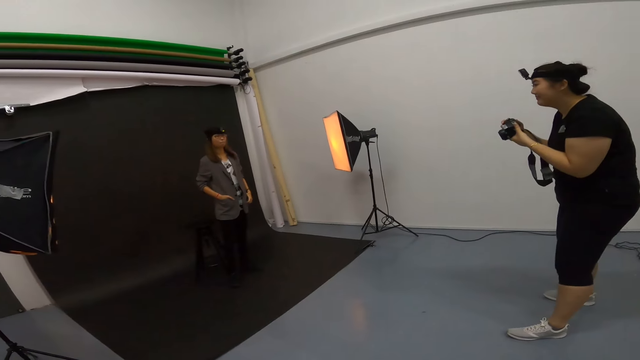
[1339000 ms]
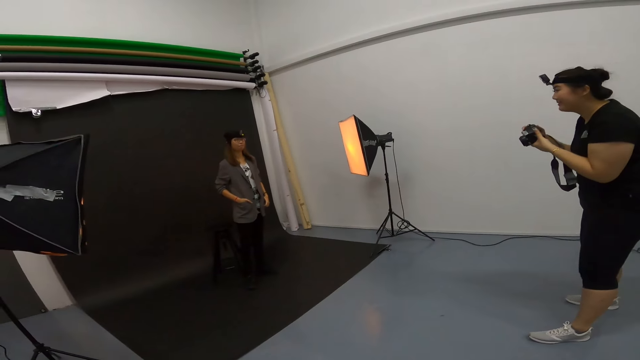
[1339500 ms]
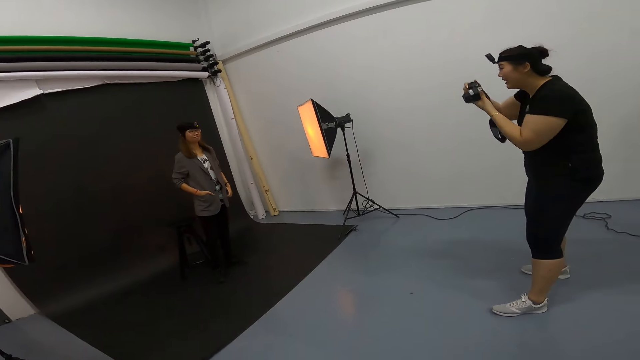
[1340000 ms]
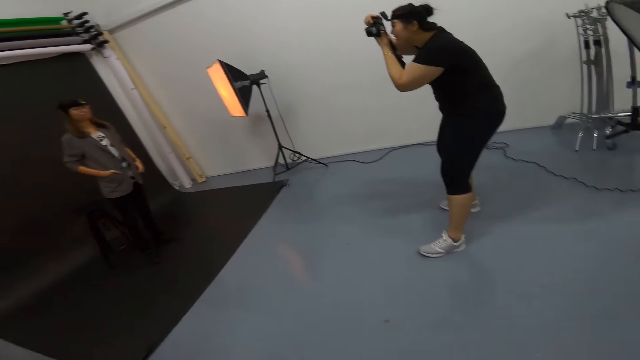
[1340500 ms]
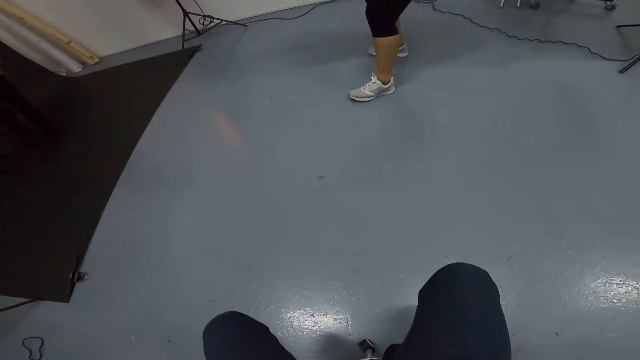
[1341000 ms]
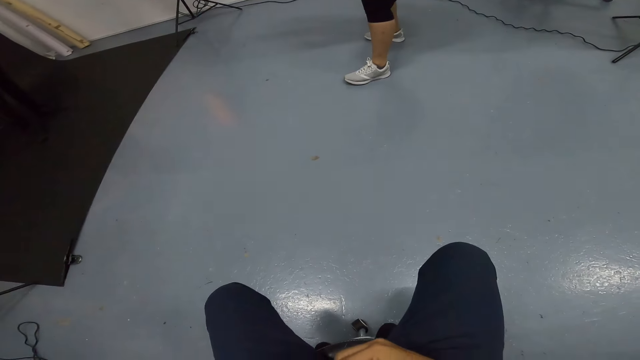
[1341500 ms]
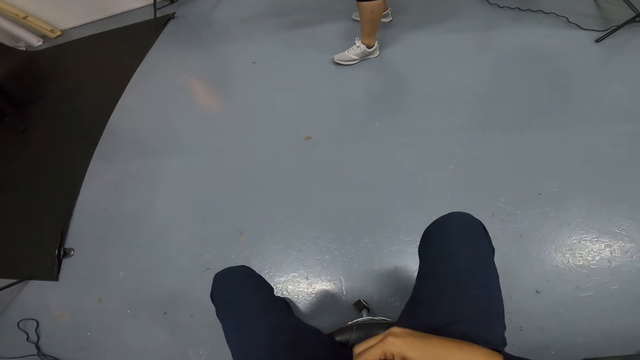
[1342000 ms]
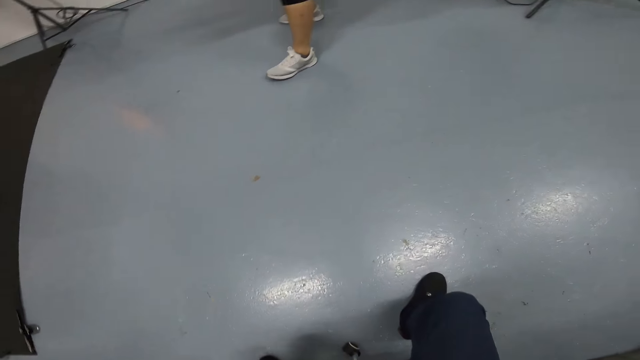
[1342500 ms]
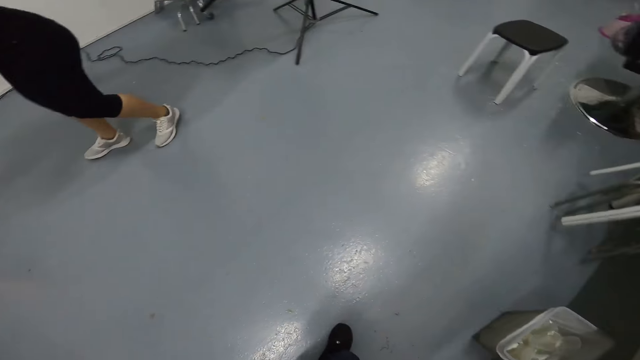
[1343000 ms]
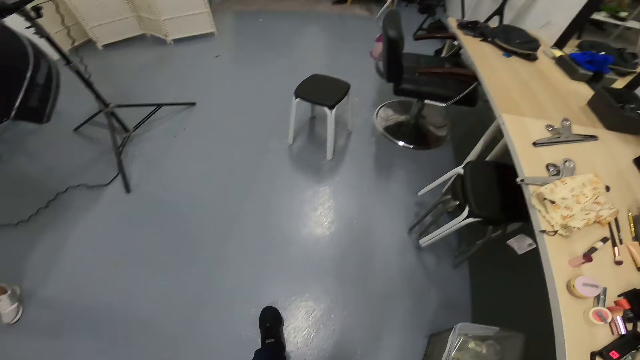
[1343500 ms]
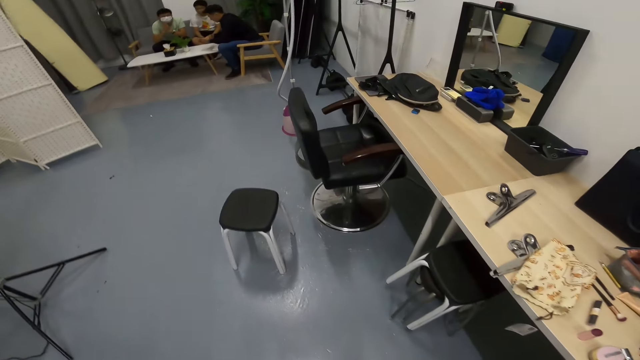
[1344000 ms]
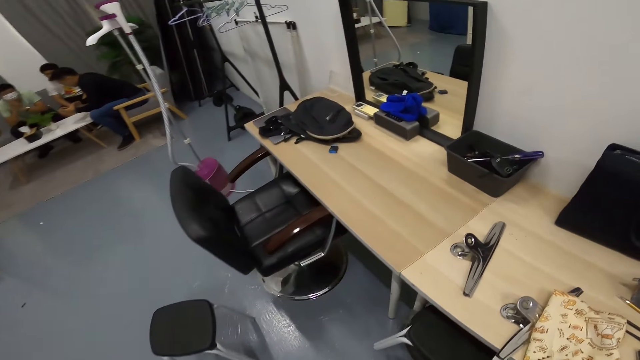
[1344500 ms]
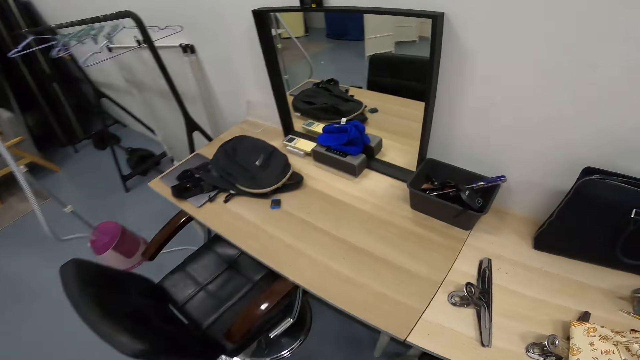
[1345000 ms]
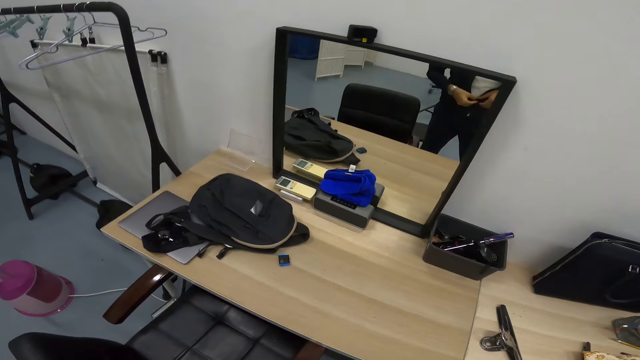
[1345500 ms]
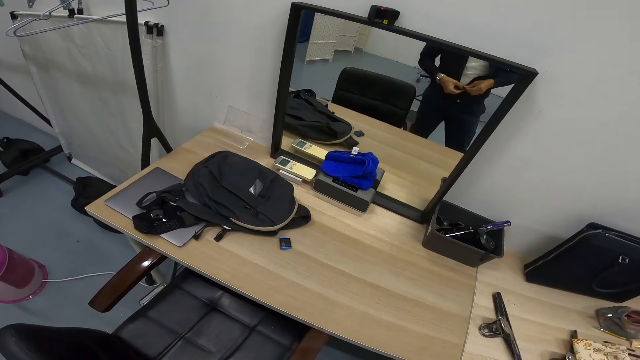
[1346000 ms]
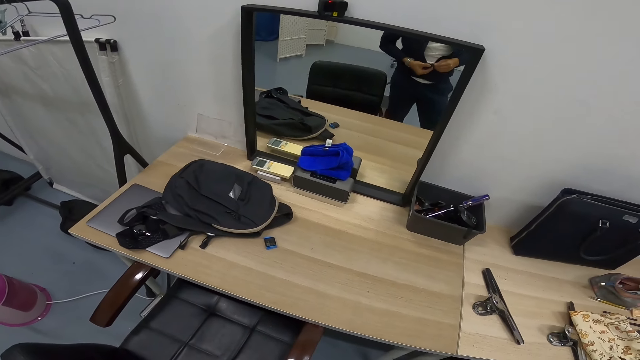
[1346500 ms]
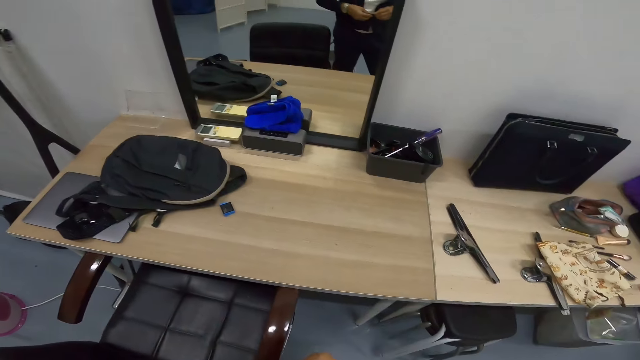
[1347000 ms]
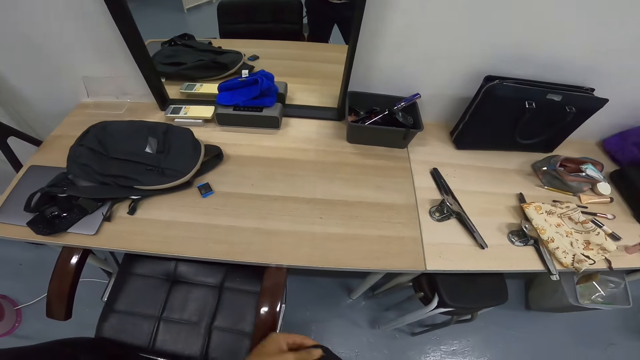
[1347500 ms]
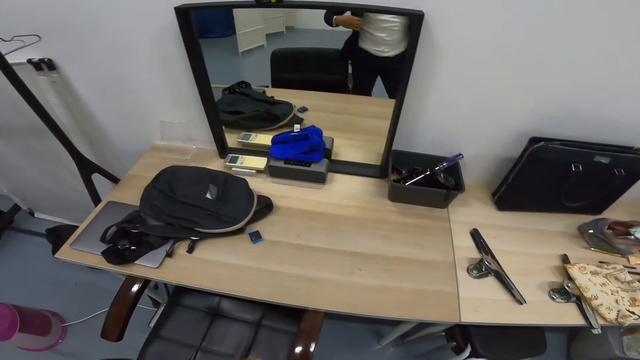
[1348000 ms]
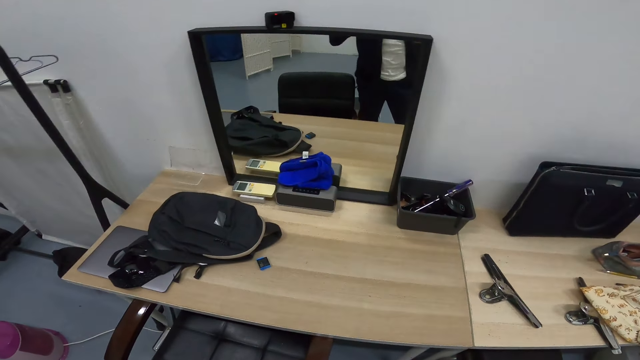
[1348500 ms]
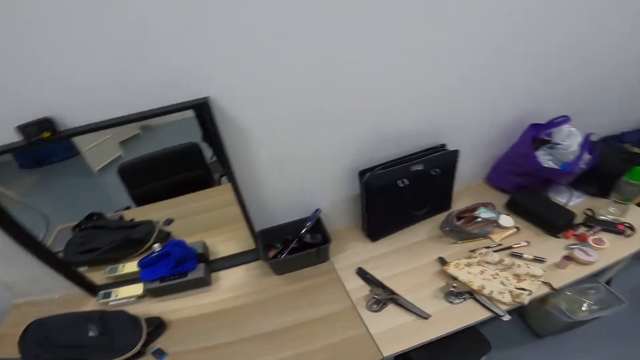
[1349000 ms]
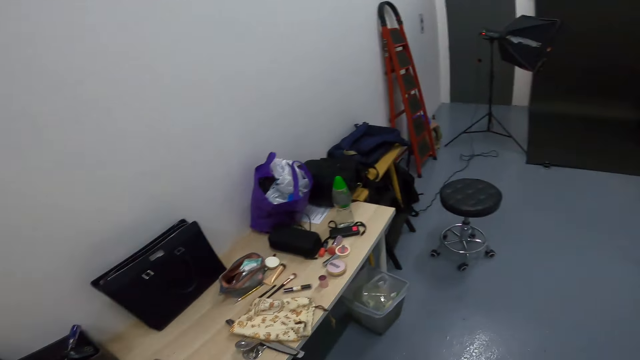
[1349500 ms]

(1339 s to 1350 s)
A person takes a picture for another person. The camera wearer walks around the studio. He opens the jacket zip. He adjusts his shirt buttons at the mirror.

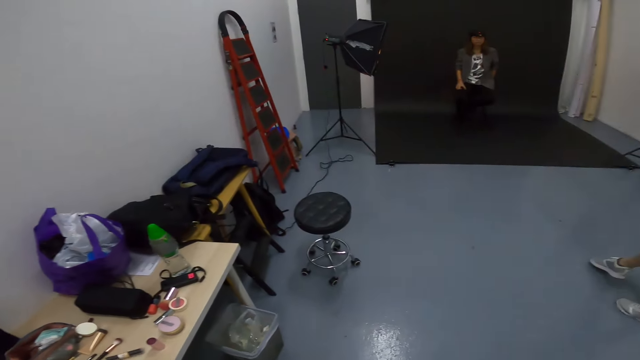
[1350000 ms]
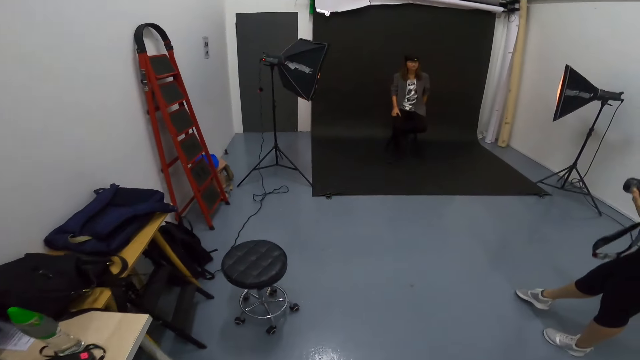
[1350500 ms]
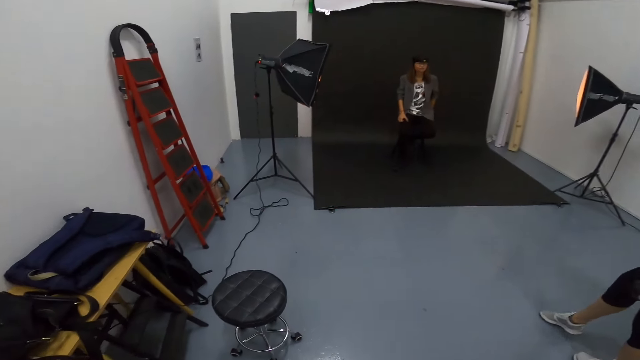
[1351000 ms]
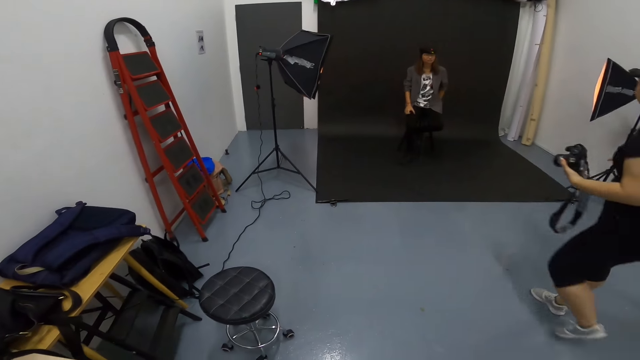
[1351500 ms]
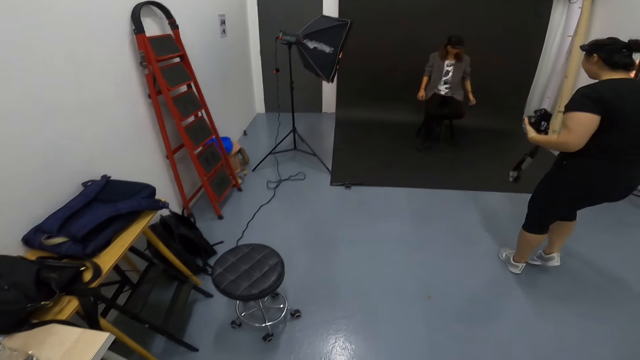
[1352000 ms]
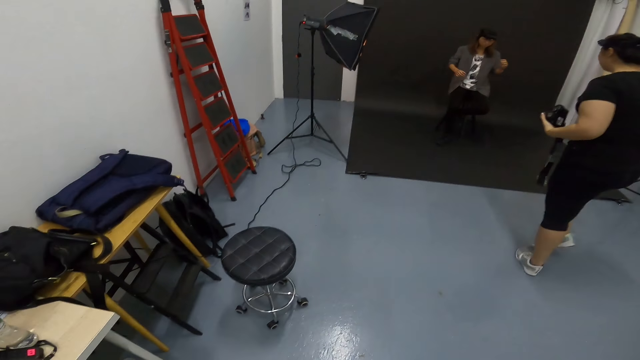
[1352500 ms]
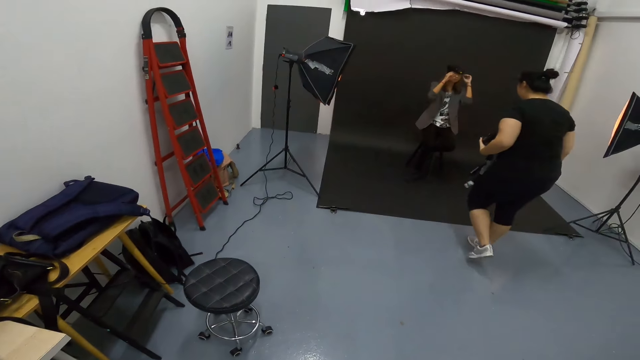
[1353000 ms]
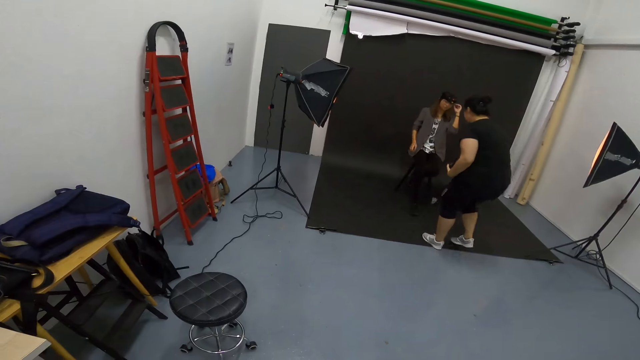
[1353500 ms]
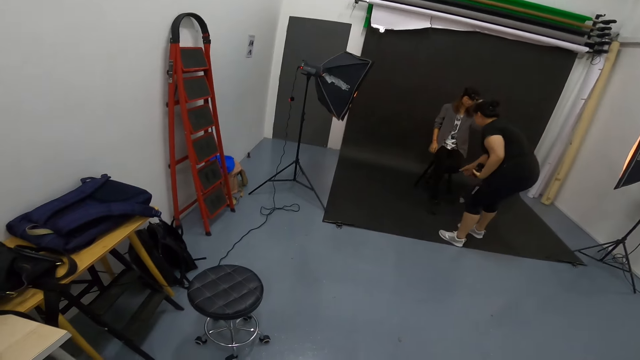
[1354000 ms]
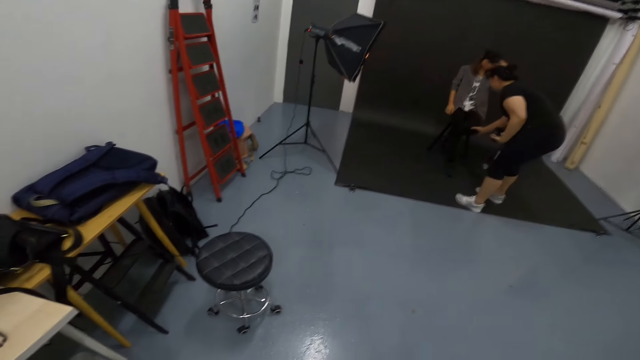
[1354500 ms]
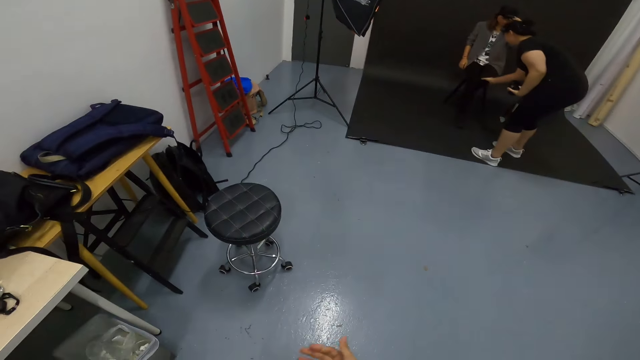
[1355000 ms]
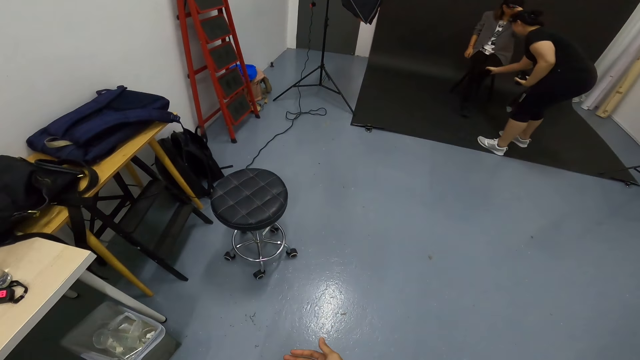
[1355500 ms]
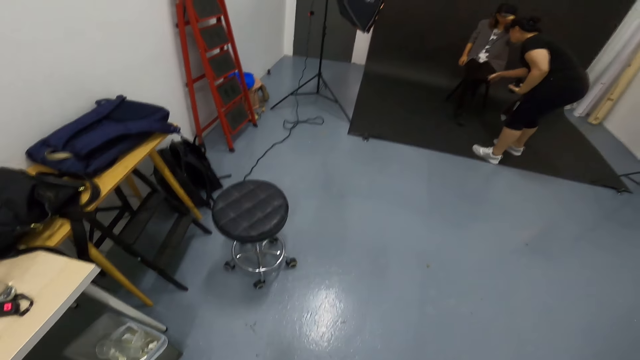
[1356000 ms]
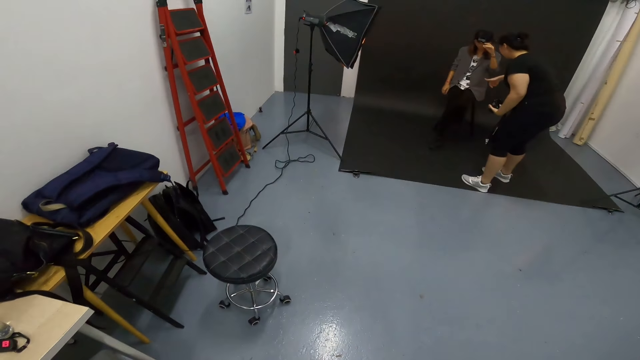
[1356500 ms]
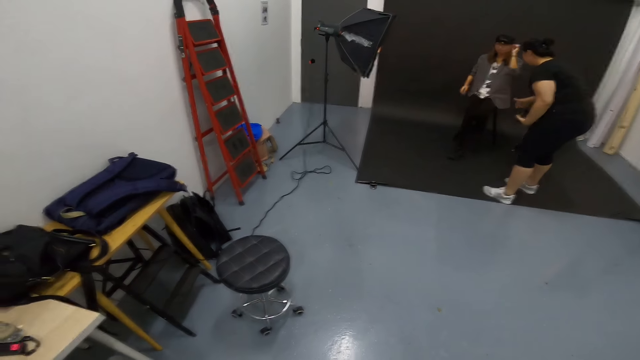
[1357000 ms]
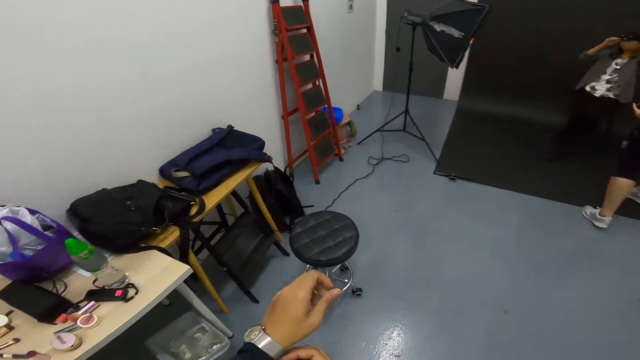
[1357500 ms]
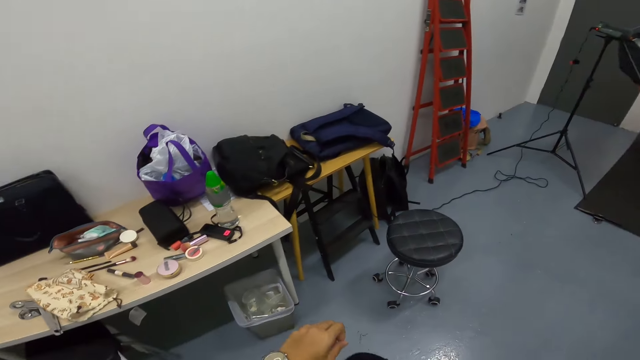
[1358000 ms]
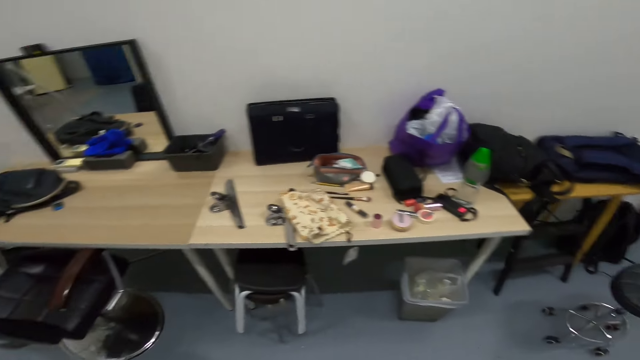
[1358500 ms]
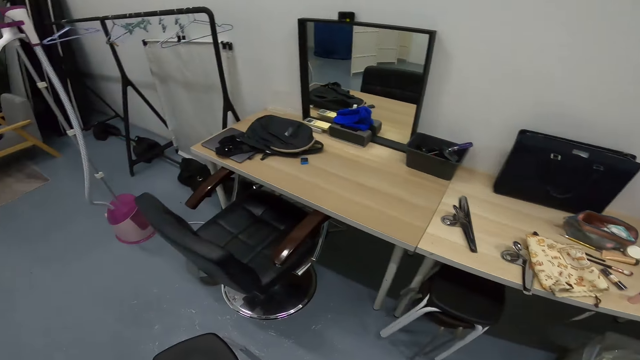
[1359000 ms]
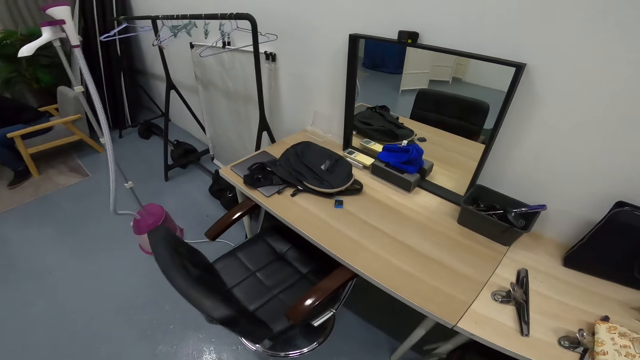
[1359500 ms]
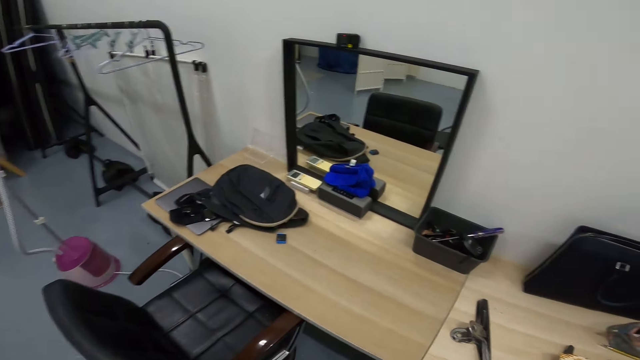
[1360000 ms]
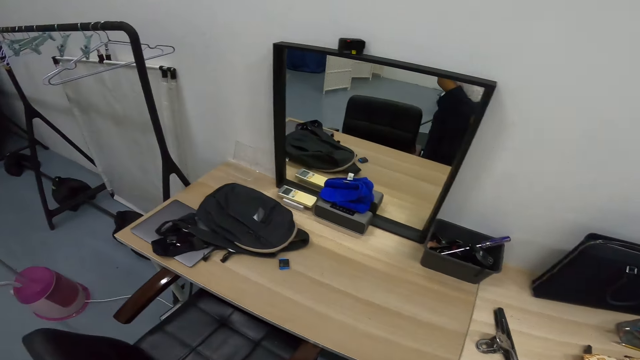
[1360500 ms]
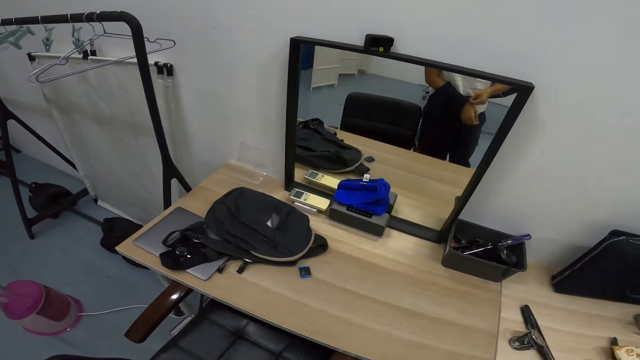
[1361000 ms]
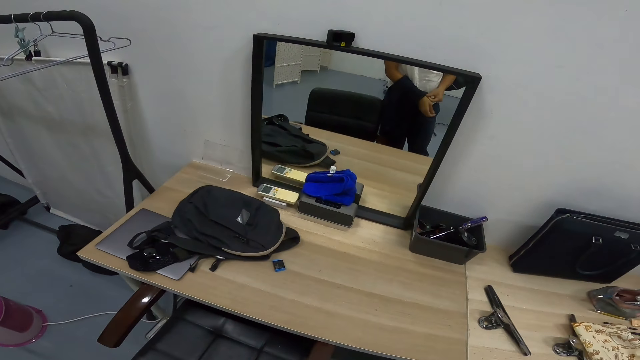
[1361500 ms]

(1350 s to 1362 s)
The camera wearer looks at a woman and another woman as they engage. A person touches another person's trousers.
